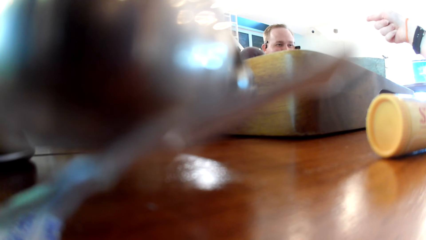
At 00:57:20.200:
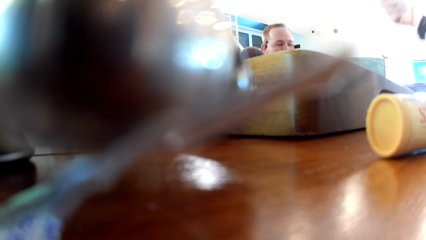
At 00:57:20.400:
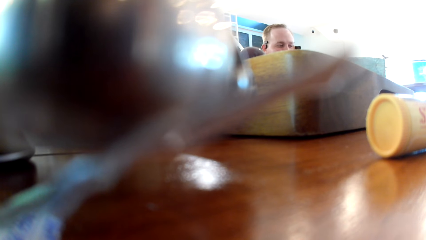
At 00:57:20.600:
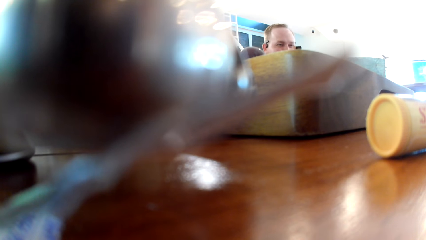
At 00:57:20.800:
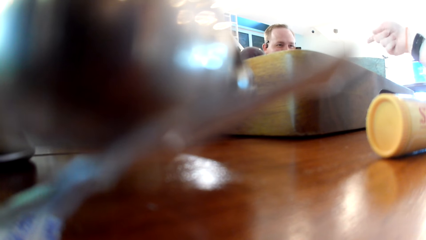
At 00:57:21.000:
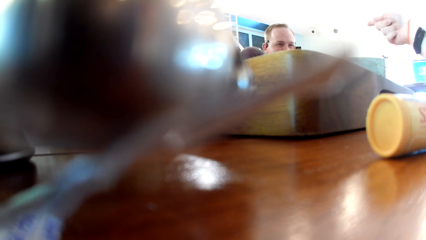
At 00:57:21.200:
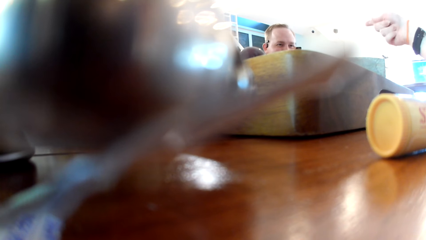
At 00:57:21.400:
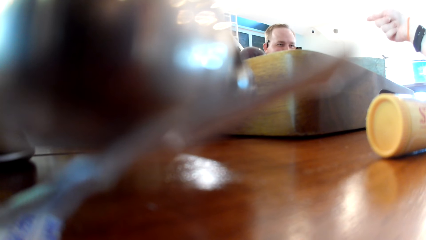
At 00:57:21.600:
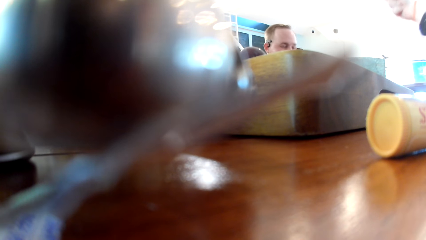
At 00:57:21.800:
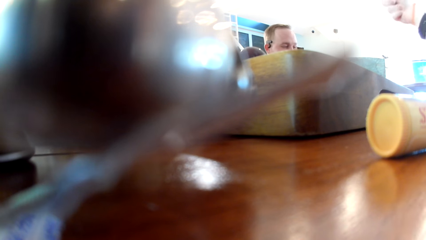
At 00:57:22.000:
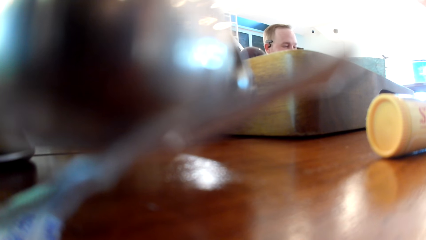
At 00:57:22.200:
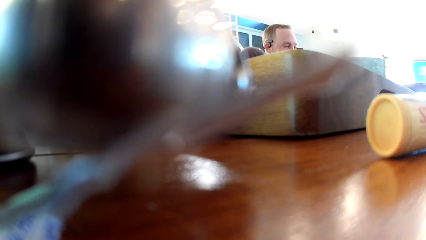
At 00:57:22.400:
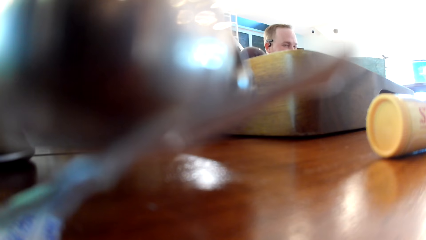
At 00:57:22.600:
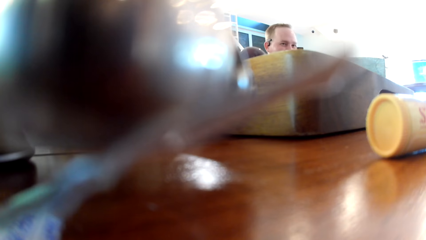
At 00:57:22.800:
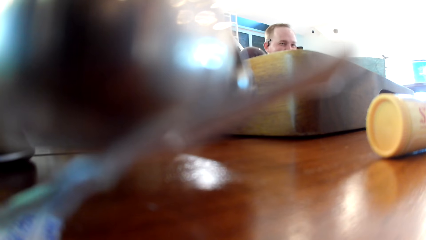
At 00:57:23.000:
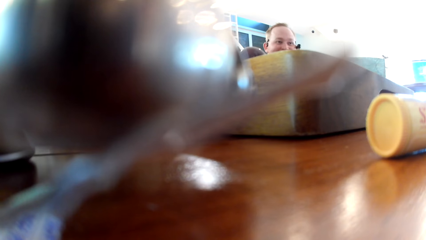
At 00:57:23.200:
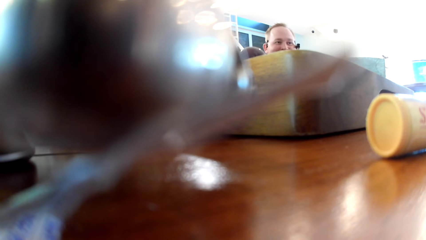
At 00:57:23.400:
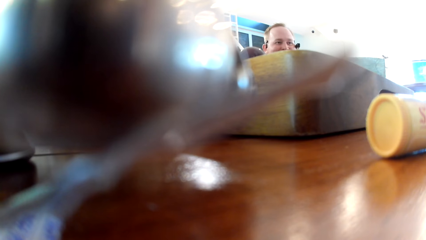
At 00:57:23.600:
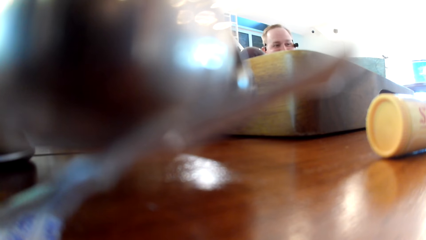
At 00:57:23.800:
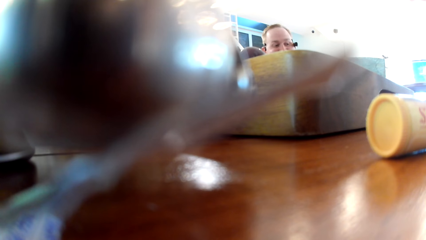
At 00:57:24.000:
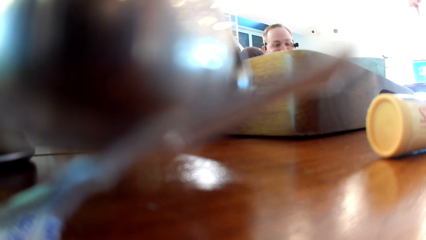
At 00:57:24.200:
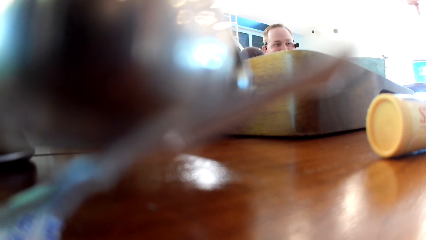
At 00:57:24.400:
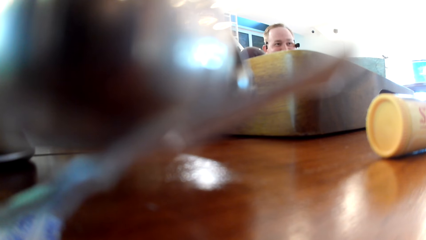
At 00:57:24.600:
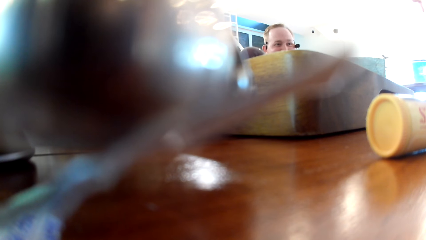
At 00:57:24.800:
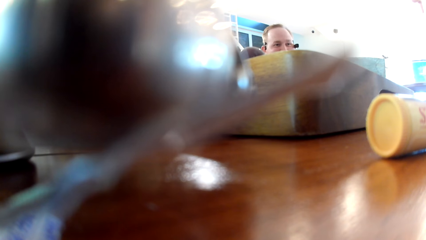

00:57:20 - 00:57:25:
A man points his finger.

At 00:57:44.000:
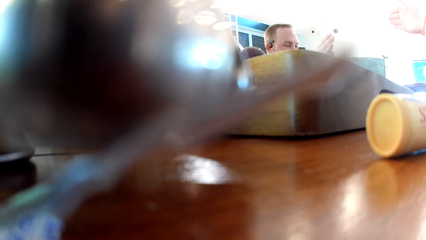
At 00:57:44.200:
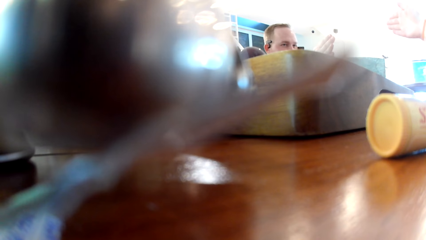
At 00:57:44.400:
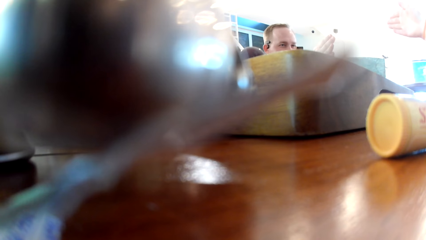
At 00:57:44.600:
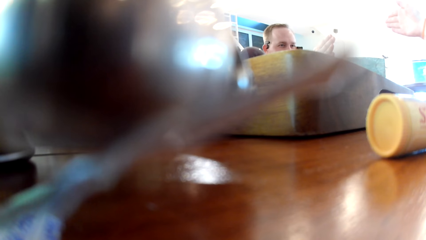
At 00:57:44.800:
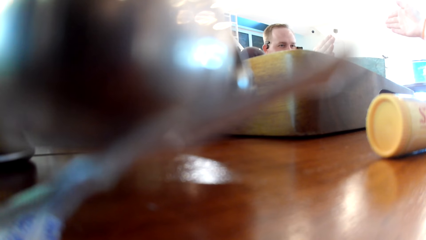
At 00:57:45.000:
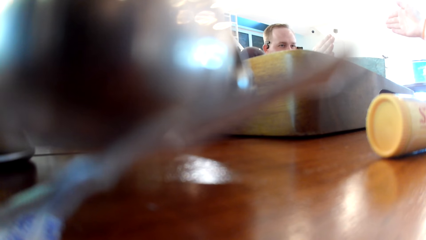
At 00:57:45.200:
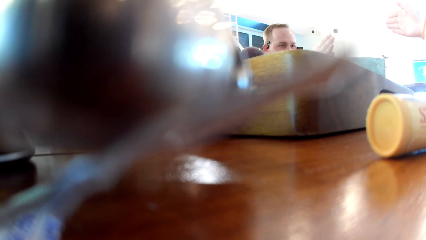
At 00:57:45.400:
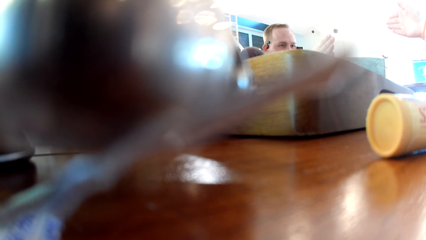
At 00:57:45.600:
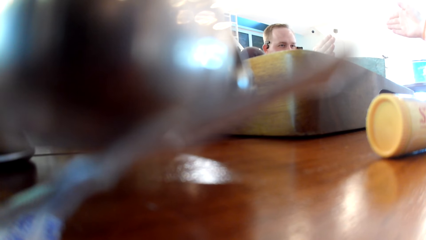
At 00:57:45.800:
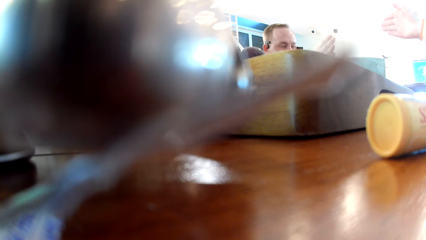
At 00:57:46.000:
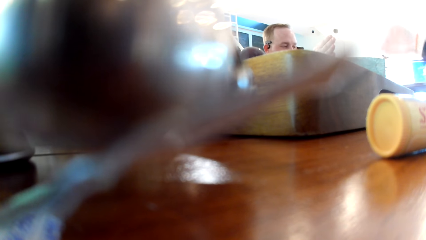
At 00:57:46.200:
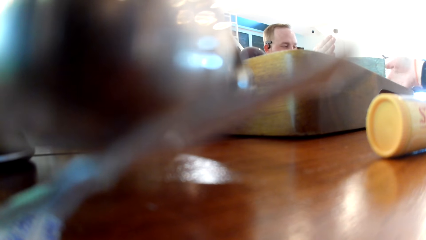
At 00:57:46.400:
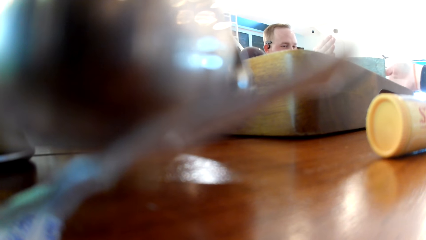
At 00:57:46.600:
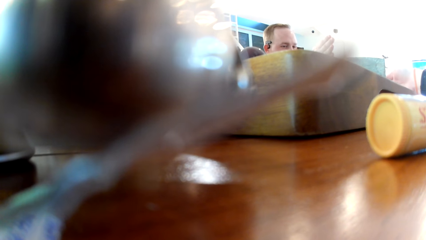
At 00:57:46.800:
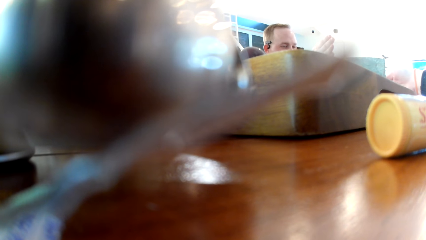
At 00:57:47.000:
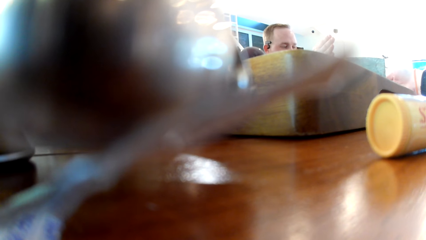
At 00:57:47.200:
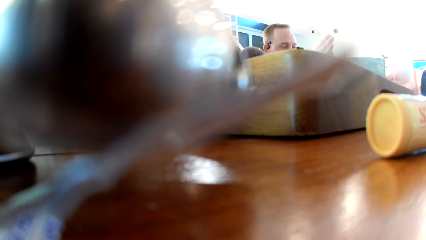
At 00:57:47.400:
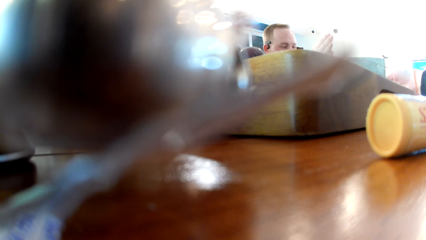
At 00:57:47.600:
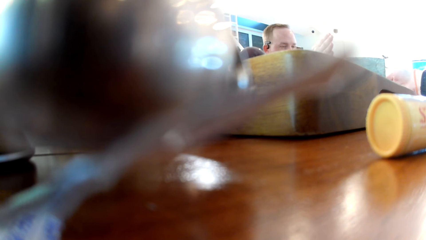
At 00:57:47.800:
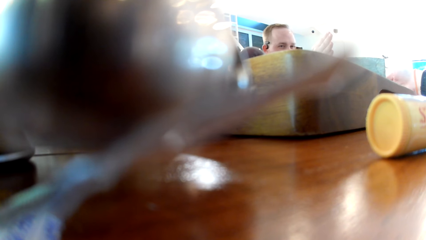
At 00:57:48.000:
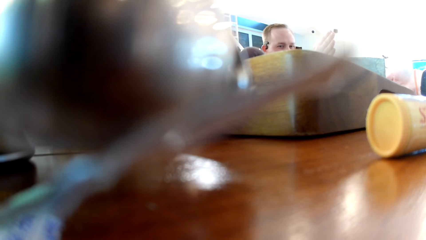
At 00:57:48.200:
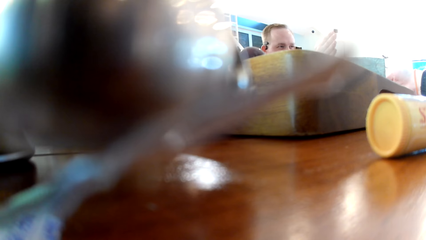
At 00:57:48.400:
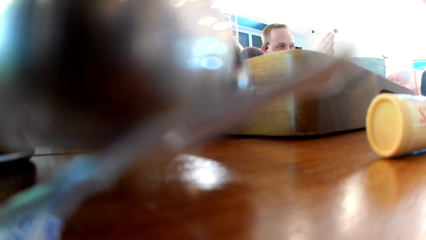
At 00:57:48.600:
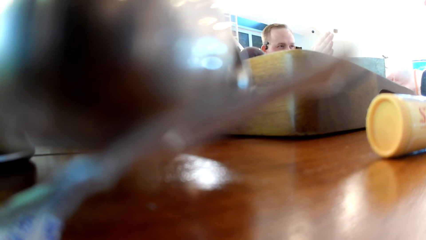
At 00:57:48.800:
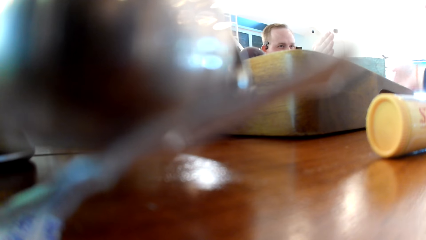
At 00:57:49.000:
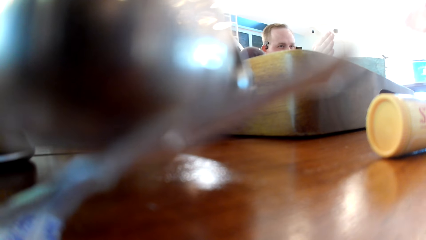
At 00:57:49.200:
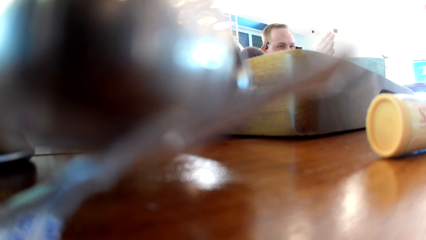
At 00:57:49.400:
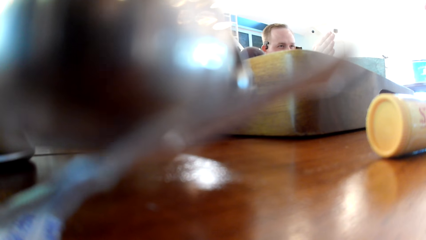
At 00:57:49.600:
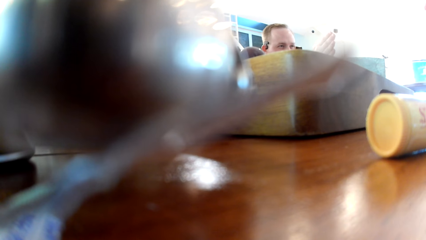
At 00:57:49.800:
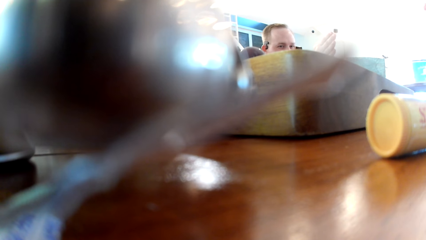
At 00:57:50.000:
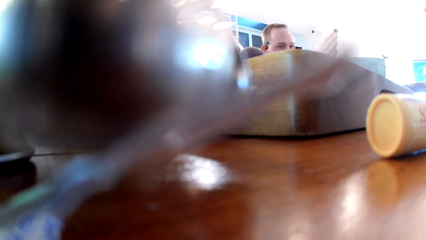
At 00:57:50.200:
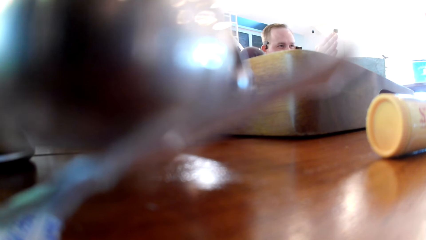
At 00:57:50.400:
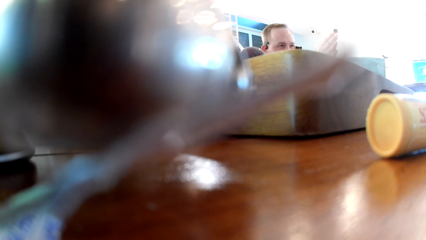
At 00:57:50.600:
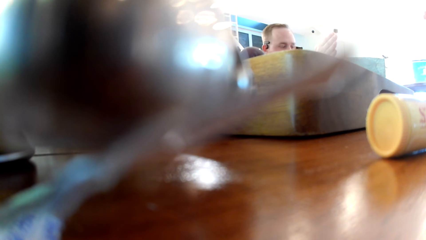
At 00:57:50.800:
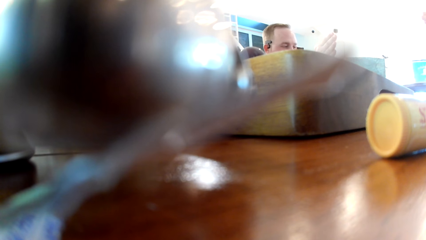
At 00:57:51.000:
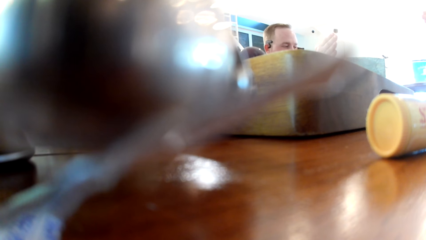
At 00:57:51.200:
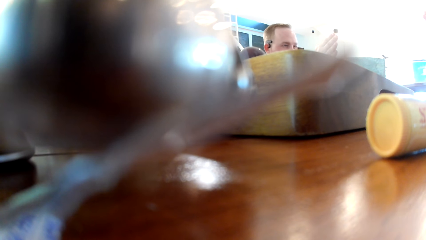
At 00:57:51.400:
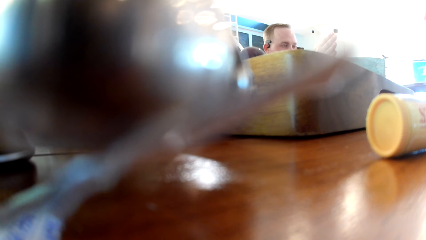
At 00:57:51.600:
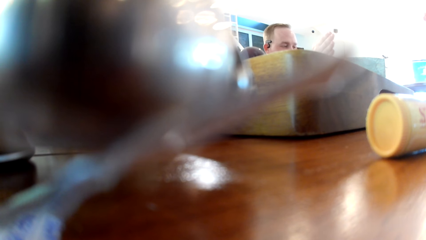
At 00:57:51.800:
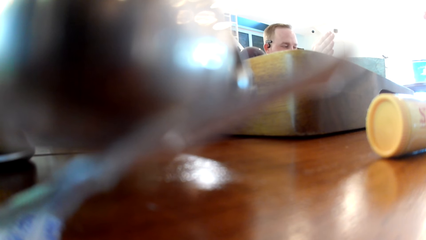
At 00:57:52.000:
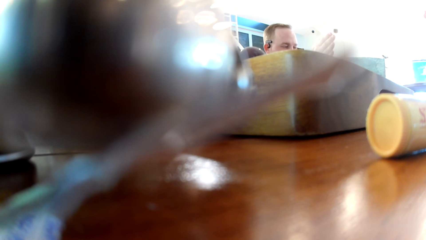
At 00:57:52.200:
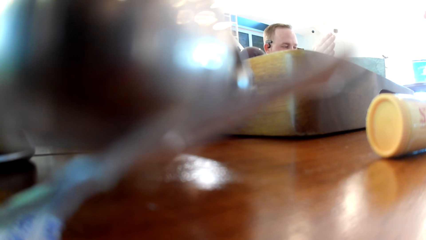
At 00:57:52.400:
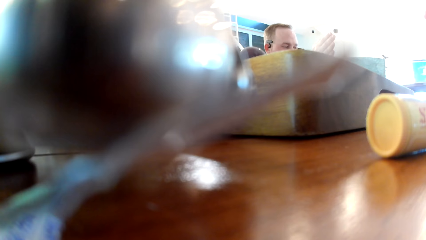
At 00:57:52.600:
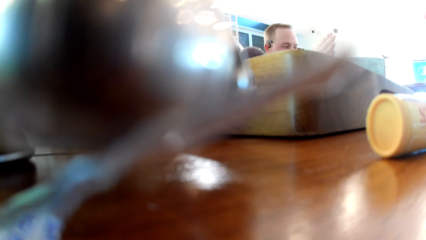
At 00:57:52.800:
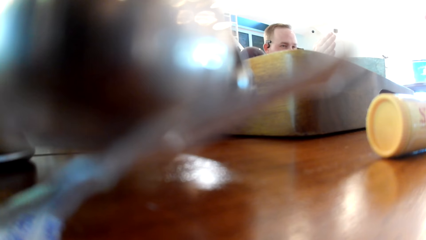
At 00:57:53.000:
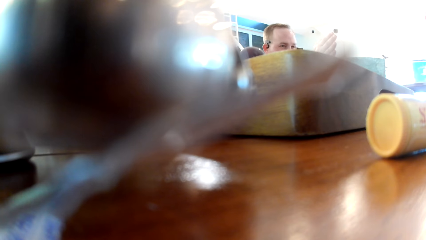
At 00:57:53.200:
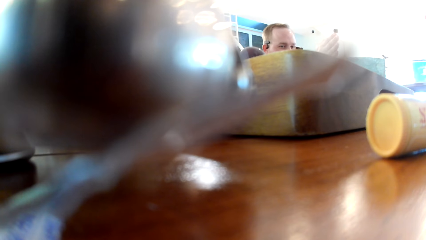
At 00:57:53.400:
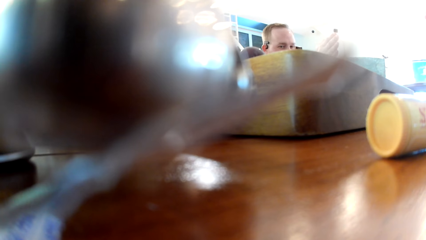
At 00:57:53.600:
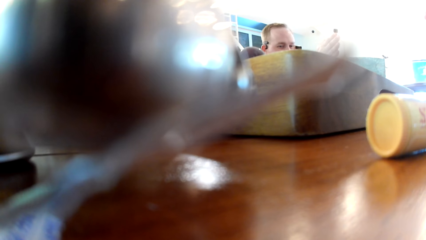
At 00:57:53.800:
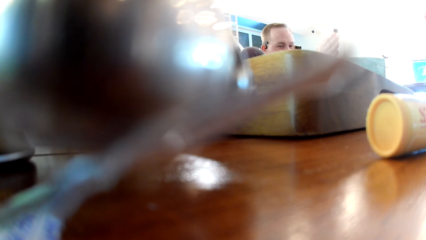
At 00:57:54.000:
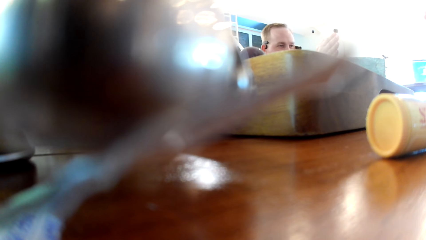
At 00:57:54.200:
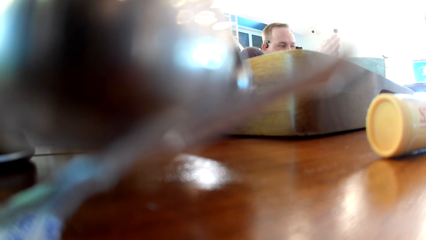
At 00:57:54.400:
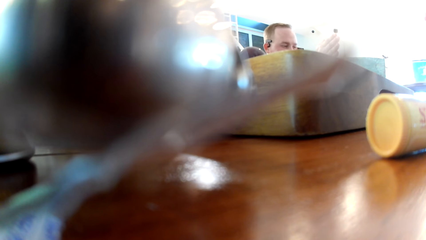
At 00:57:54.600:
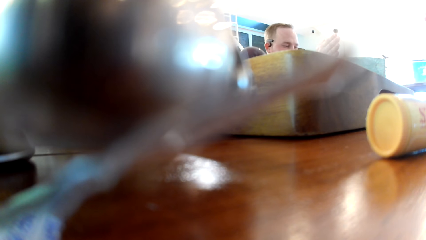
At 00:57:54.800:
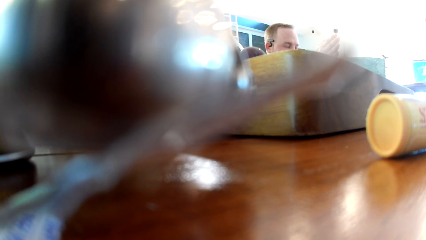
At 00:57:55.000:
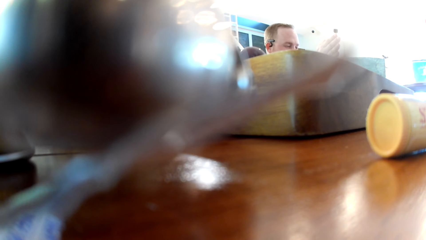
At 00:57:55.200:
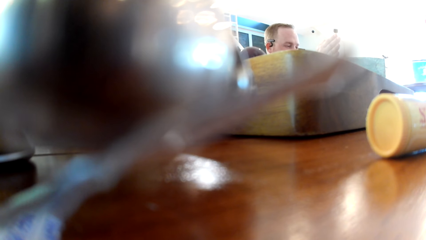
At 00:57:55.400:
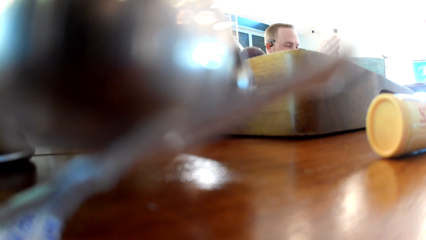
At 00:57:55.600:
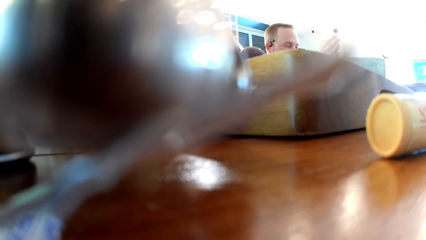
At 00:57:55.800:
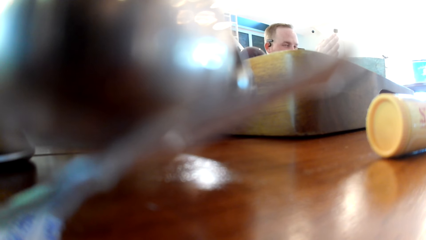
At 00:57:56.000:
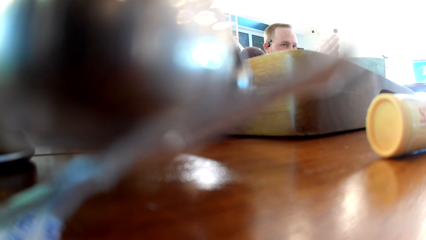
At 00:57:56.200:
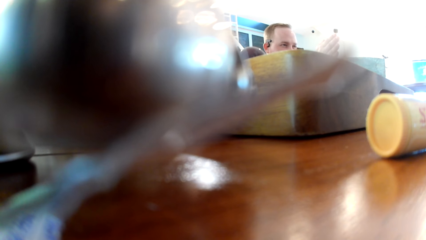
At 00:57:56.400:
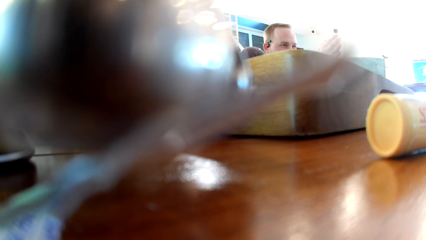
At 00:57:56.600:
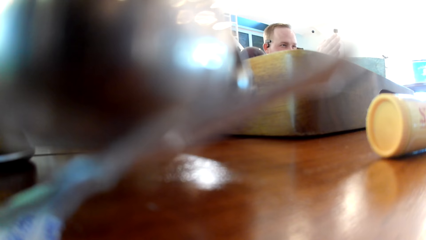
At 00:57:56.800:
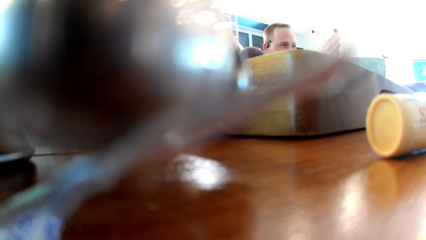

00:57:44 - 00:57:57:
A man lifts up his hand.
